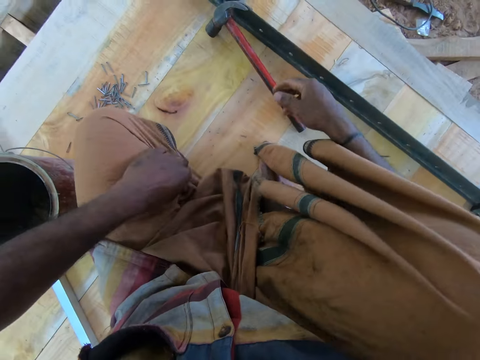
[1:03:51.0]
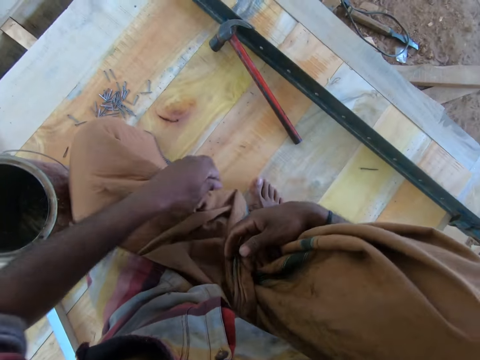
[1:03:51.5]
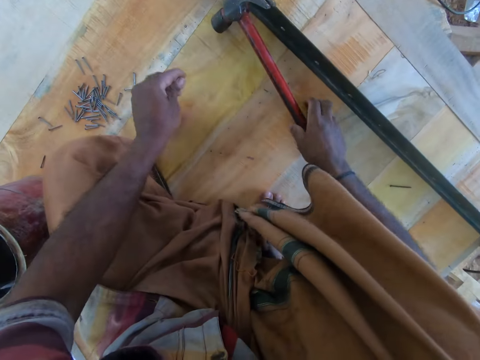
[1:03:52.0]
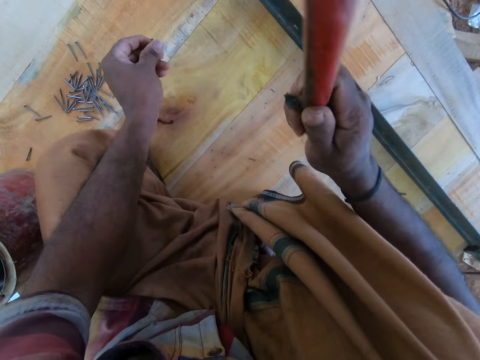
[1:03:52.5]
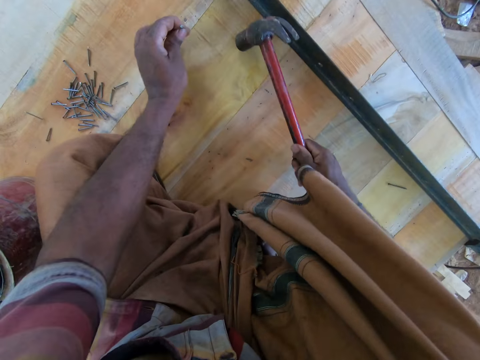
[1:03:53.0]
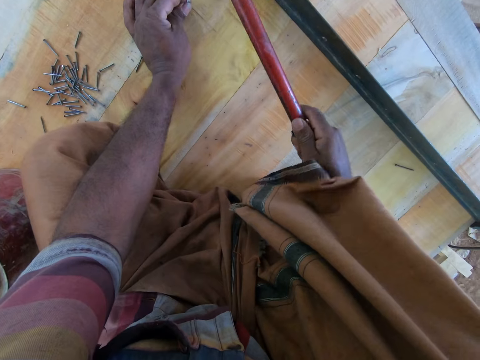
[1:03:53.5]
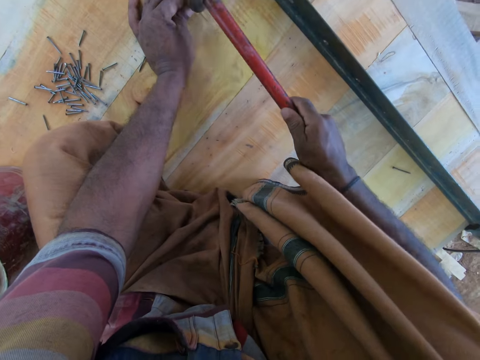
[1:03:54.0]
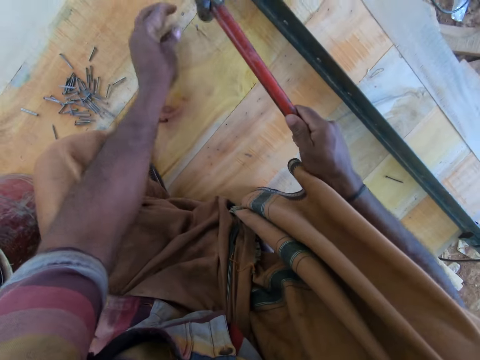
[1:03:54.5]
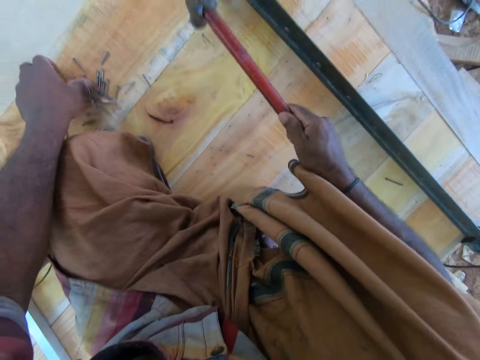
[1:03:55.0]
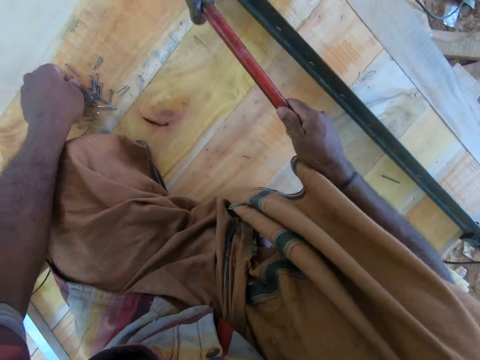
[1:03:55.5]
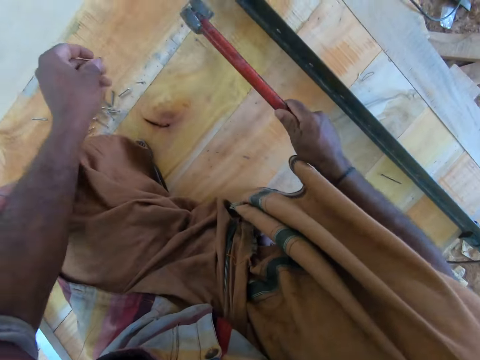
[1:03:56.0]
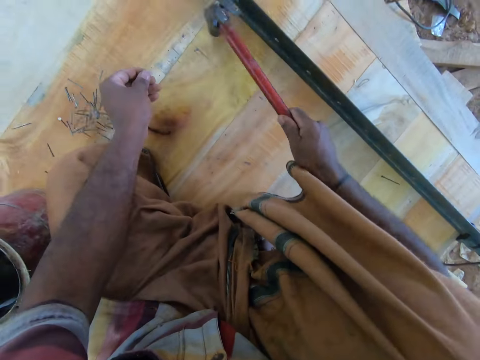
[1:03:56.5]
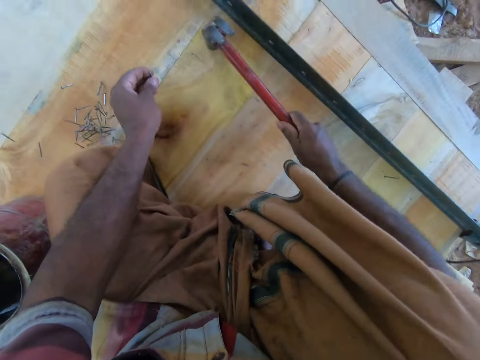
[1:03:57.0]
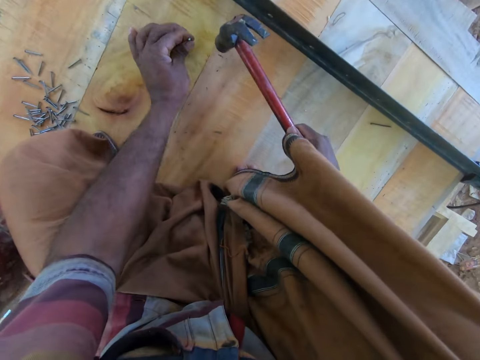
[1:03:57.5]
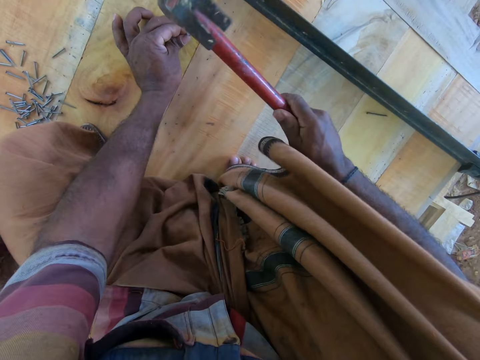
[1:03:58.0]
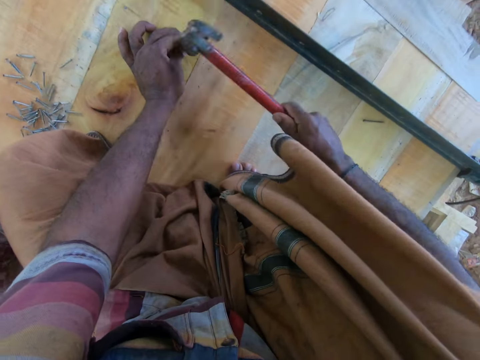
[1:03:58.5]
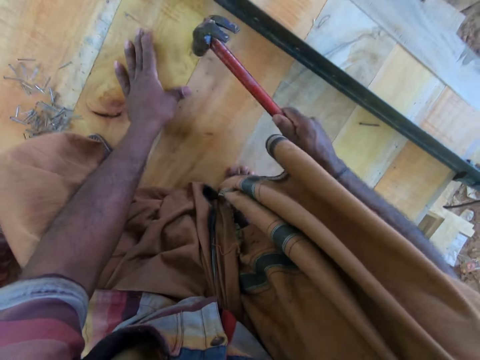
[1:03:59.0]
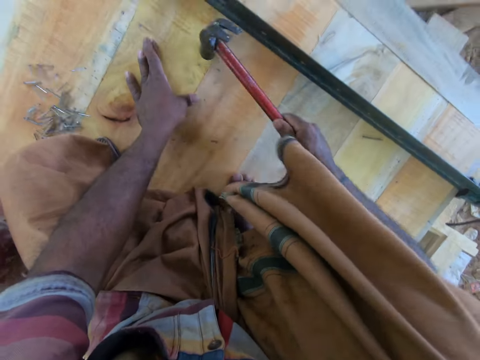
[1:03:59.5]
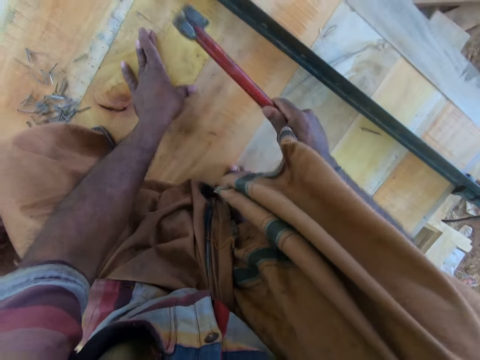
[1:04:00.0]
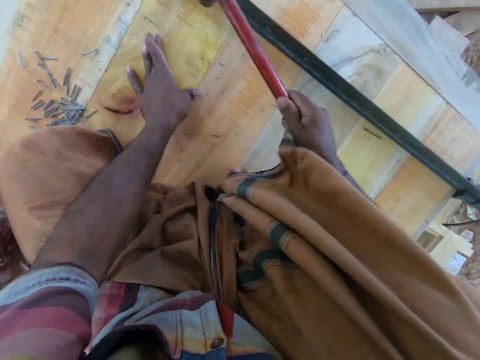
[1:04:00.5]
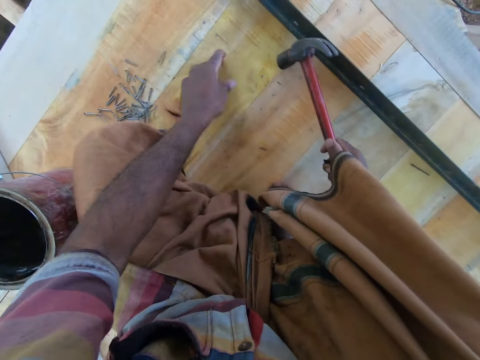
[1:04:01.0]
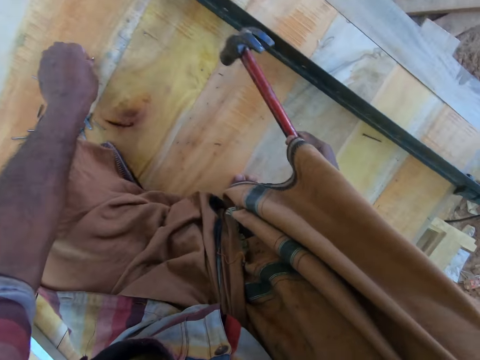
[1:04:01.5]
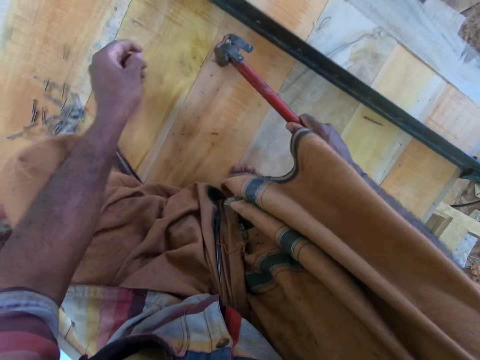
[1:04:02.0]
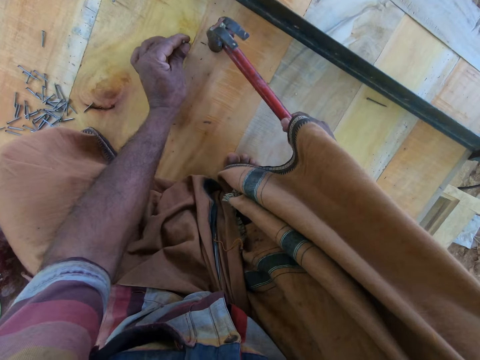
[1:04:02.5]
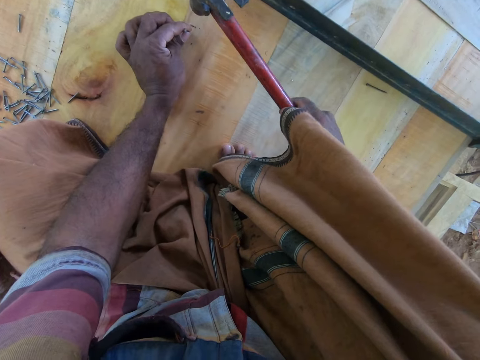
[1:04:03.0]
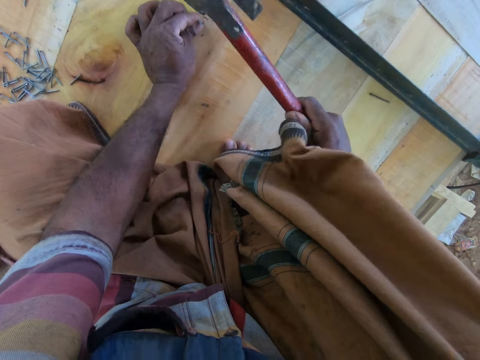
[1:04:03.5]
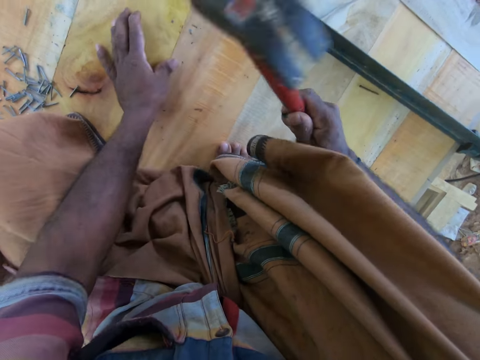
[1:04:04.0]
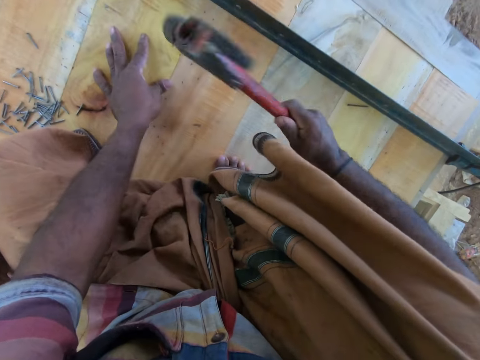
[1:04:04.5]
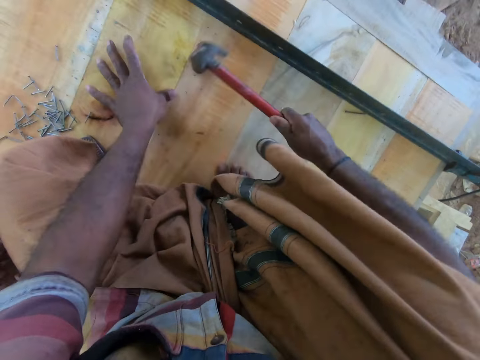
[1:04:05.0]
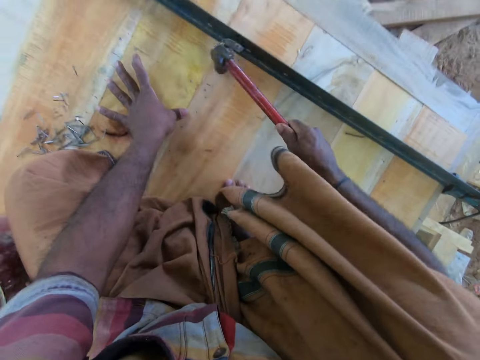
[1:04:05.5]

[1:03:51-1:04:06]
The camera wearer drops the hammer on the wood with his right hand. He adjusts his cloth with his left hand. He picks the hammer from the wood with his right hand. He hits the nail on the wood with the hammer in his right hand. He picks a nail from the wood with his left hand. He hits the nail on the wood with the hammer in his right hand. He picks a nail from the wood with his left hand. He hits the nail on the wood with the hammer in his right hand.

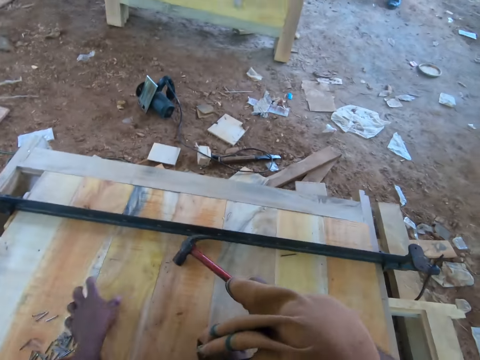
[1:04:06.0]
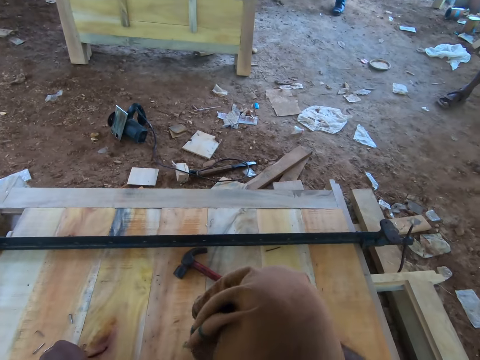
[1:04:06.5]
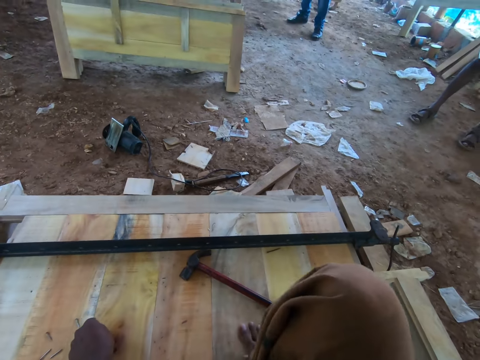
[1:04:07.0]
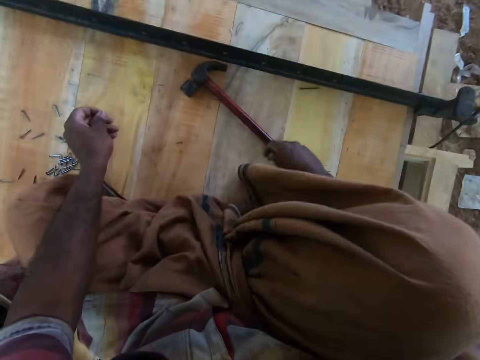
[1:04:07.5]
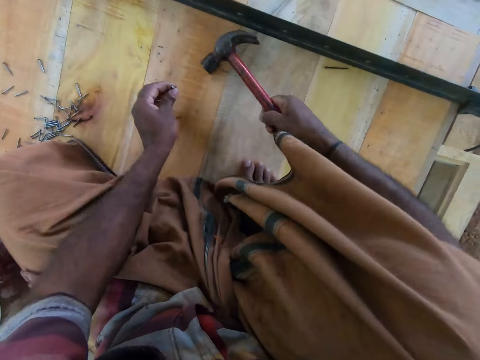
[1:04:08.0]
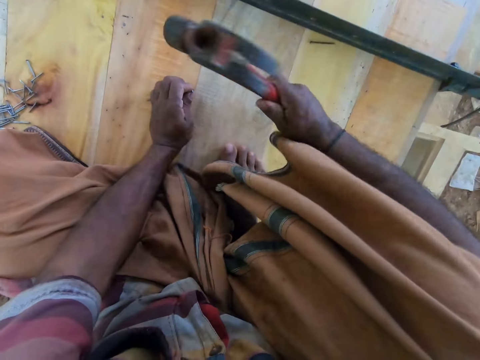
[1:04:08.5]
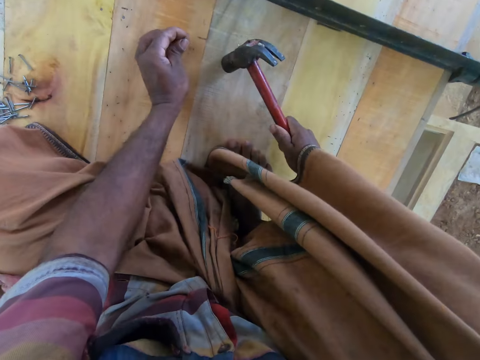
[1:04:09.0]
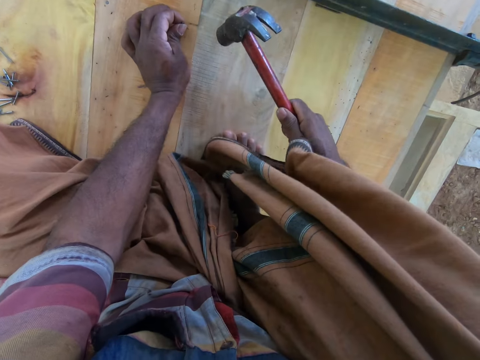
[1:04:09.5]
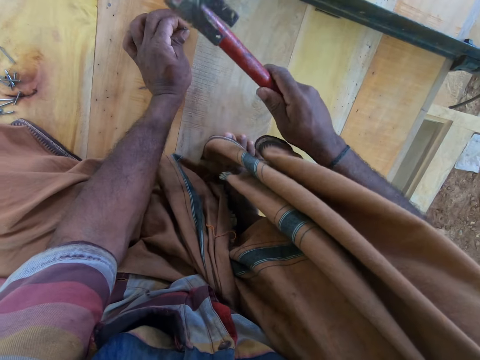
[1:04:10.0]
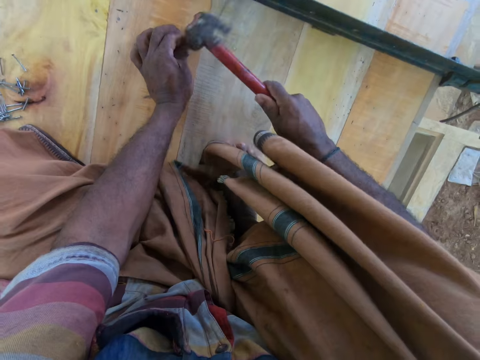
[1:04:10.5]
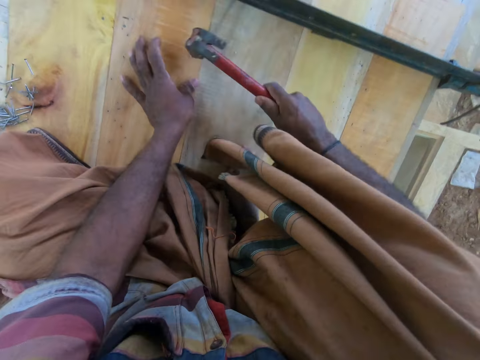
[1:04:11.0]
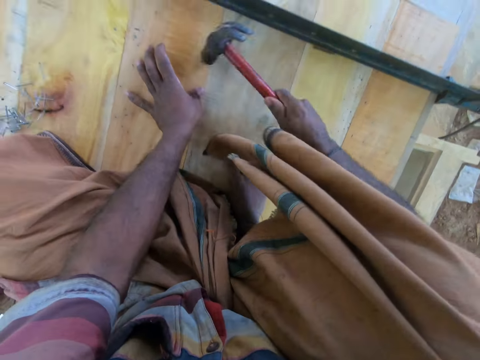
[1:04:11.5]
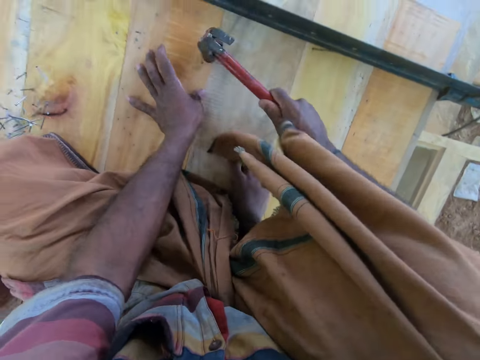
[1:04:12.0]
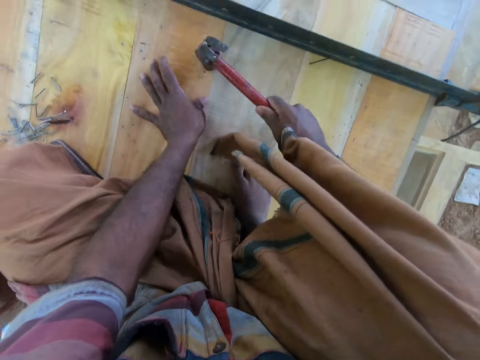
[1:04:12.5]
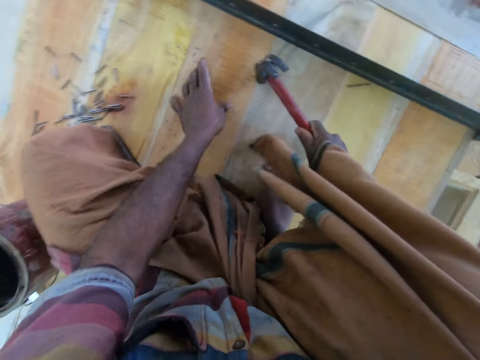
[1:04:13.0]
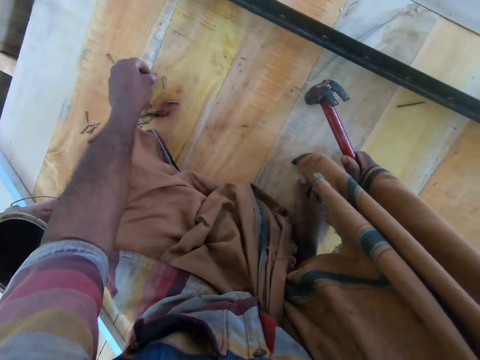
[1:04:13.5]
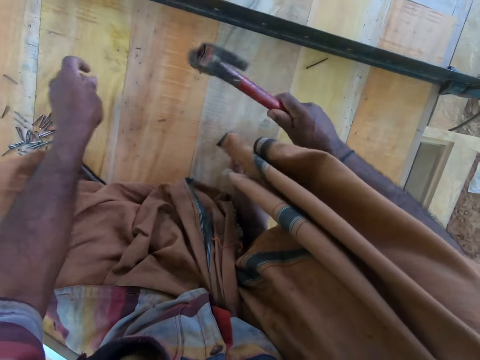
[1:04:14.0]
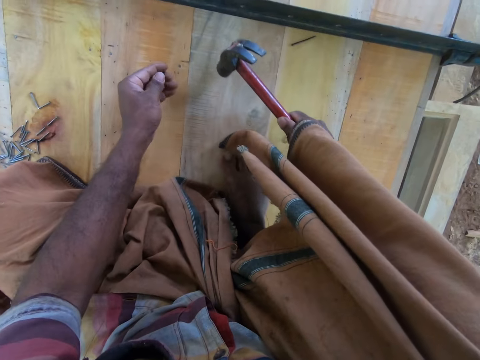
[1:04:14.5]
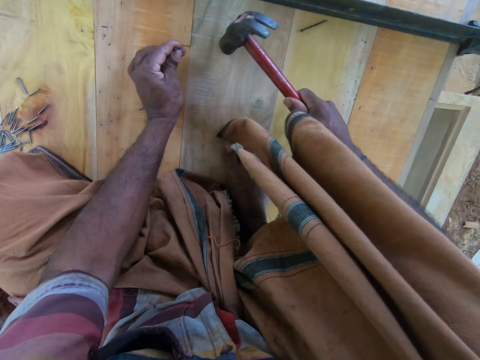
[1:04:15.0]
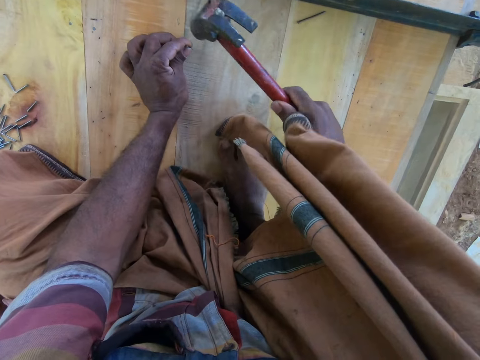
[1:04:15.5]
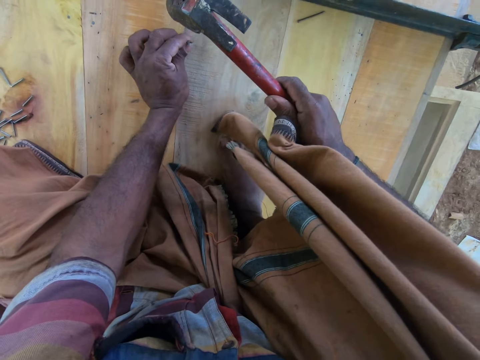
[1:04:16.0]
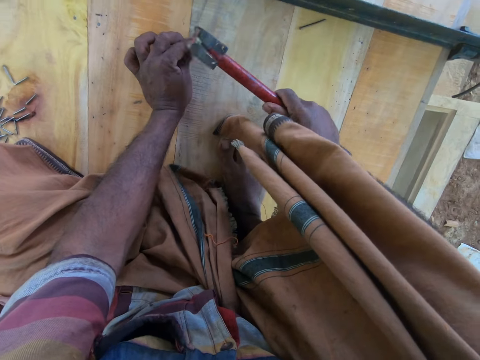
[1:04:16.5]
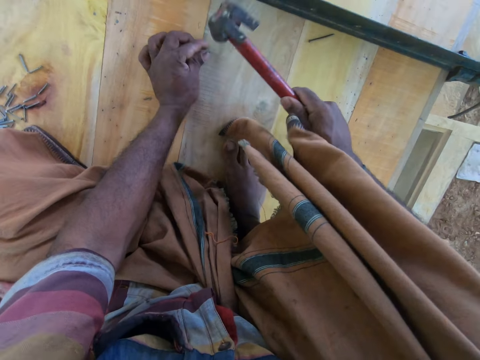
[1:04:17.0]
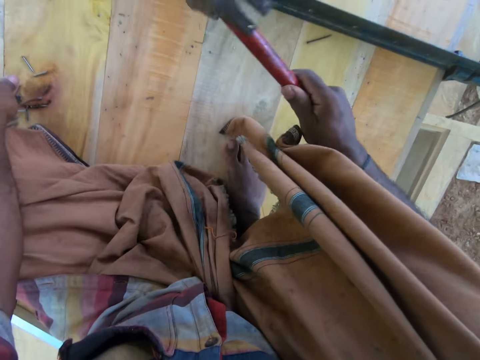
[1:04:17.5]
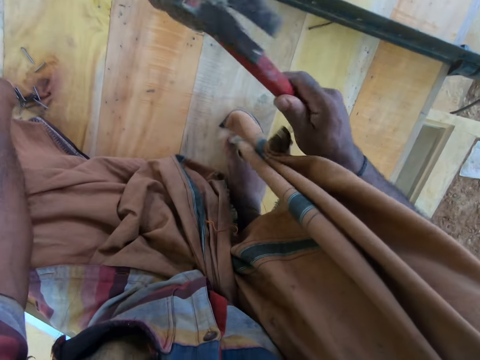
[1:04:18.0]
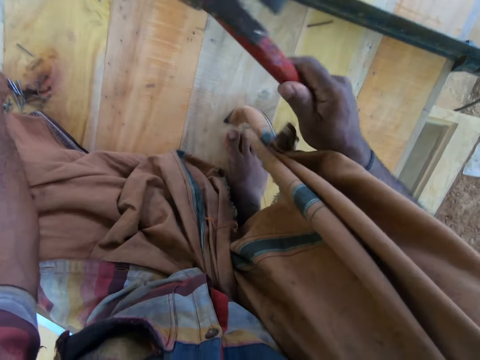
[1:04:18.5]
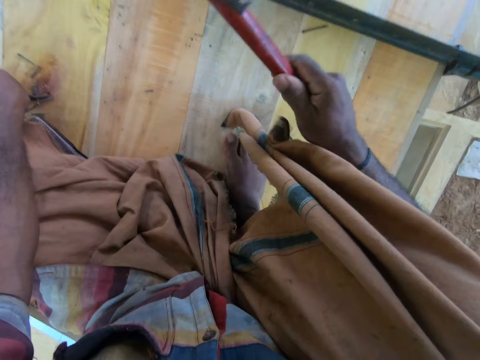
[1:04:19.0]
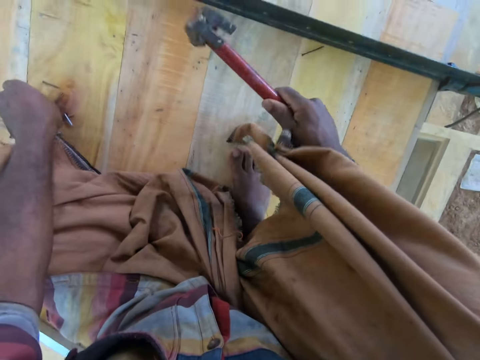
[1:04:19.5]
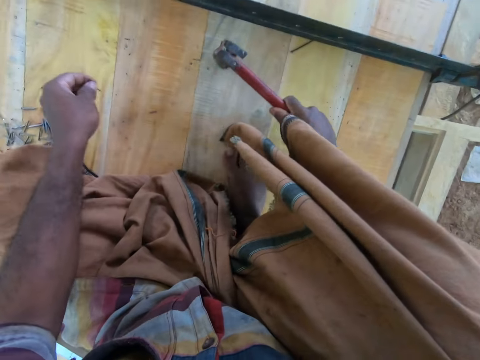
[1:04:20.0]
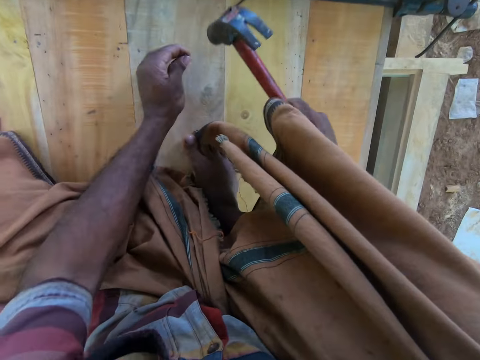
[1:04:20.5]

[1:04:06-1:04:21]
The camera wearer drops the hammer on the wood with his right hand. He picks a nail from the wood with his left hand. He picks the hammer from the wood with his right hand. He hits the nail on the wood with the hammer in his right hand. He picks a nail from the wood with his left hand. He hits the nail on the wood with the hammer in his right hand. He picks a nail from the wood with his left hand.
